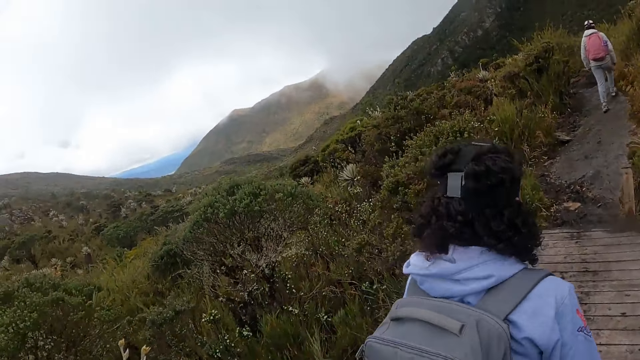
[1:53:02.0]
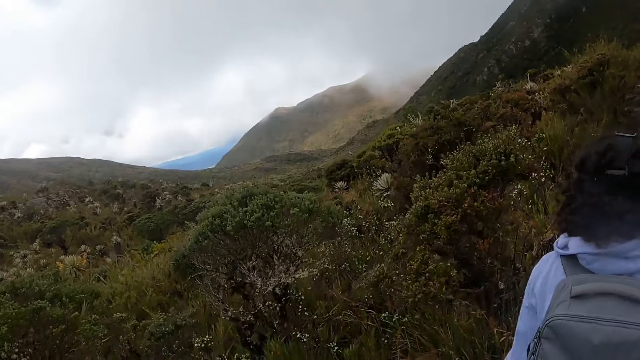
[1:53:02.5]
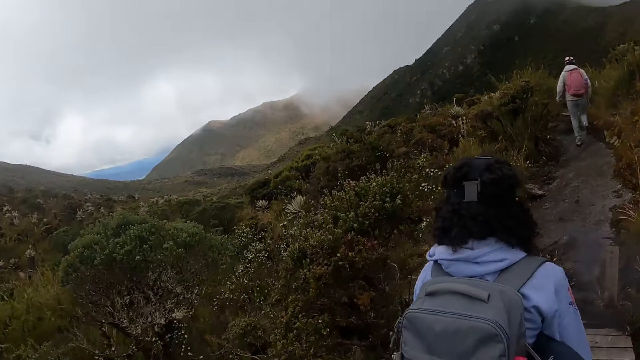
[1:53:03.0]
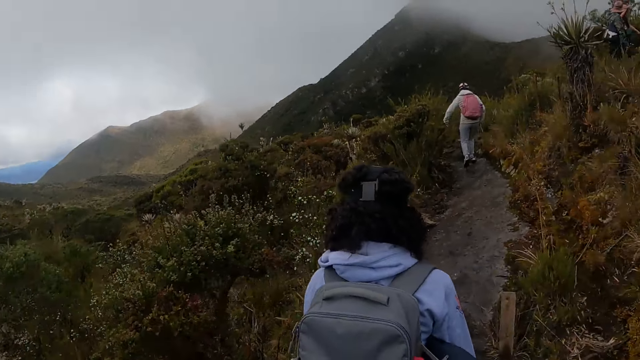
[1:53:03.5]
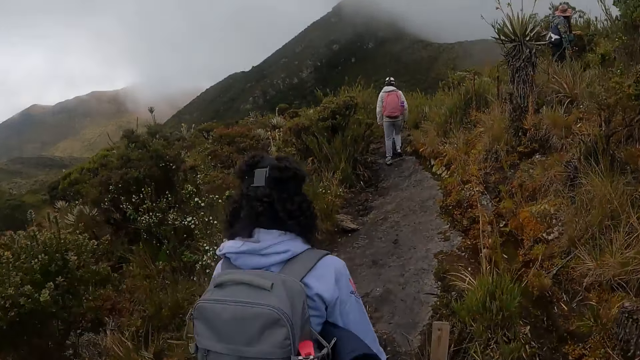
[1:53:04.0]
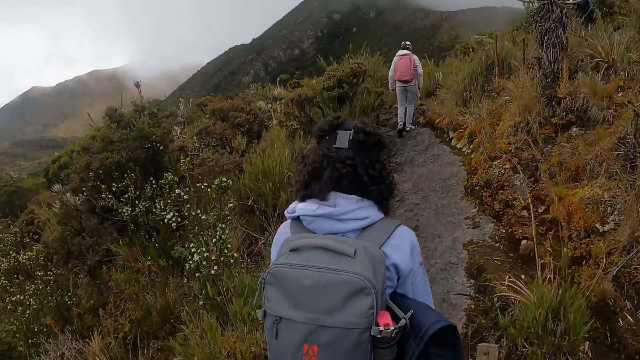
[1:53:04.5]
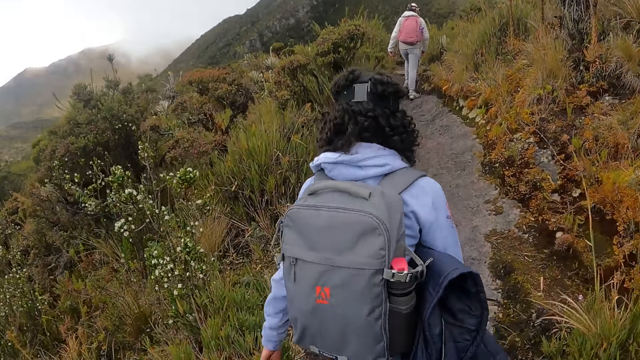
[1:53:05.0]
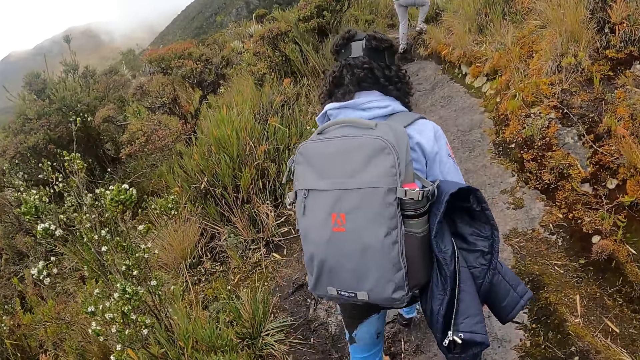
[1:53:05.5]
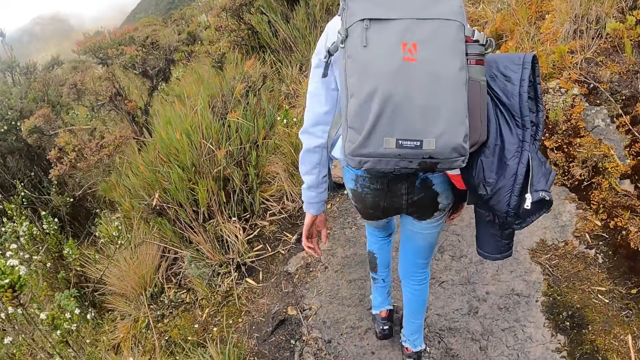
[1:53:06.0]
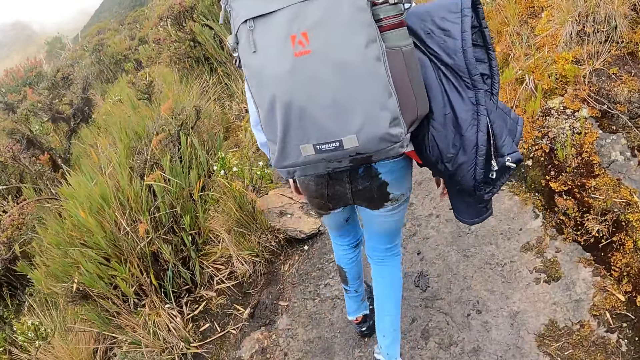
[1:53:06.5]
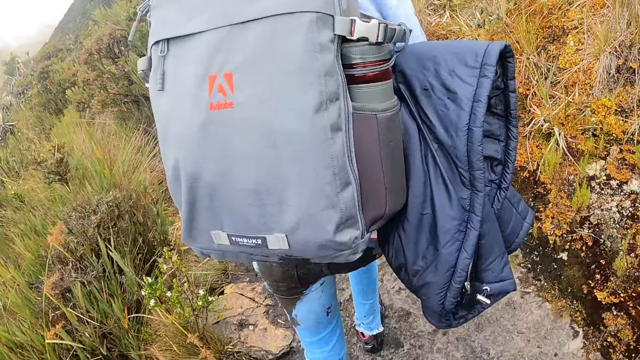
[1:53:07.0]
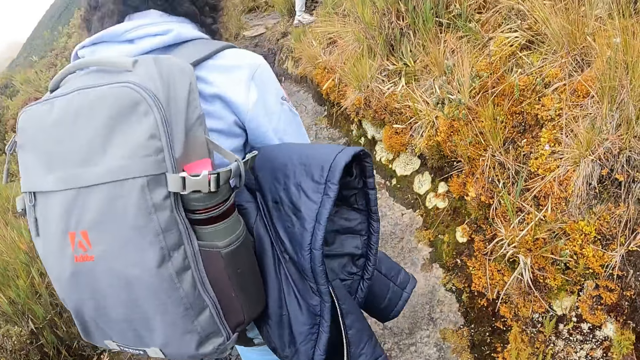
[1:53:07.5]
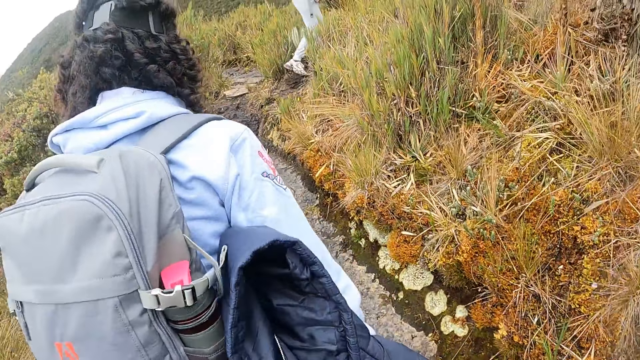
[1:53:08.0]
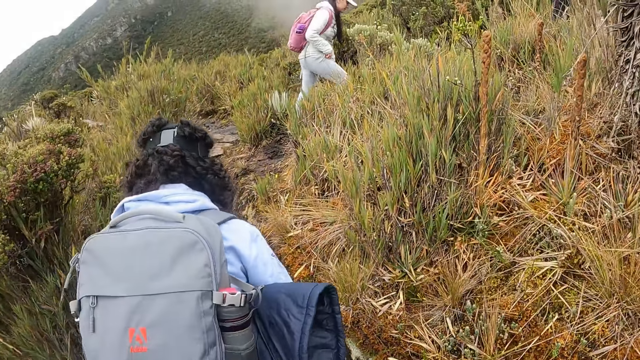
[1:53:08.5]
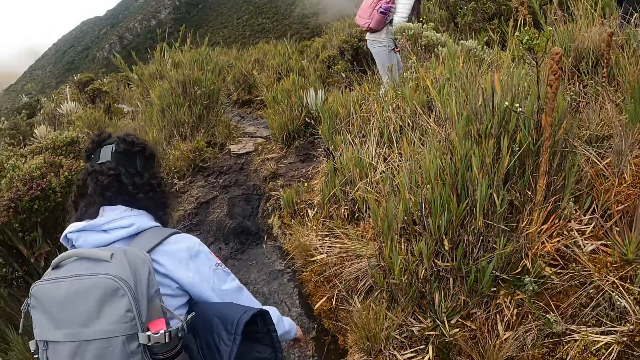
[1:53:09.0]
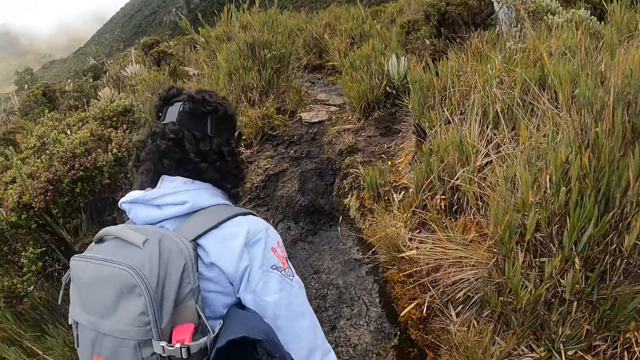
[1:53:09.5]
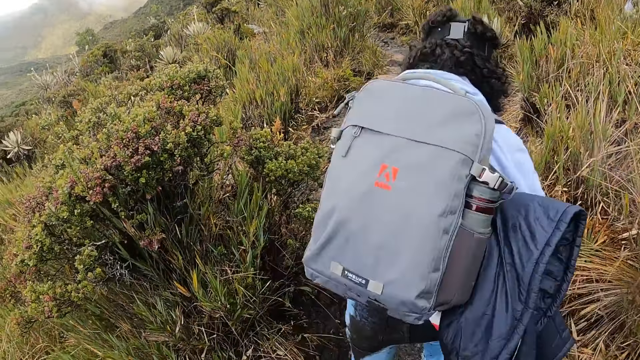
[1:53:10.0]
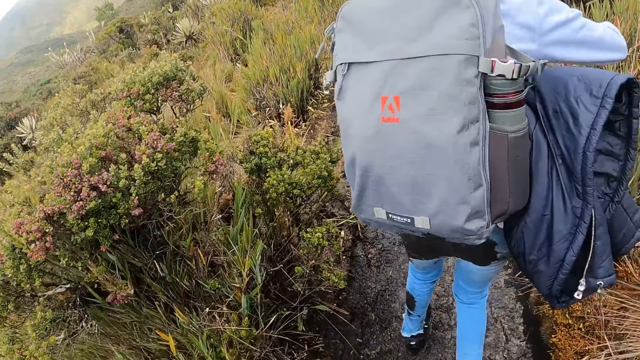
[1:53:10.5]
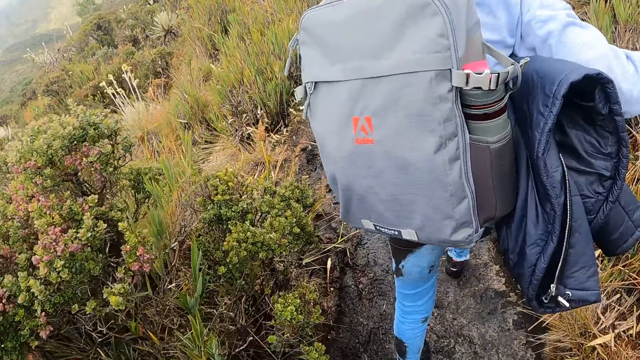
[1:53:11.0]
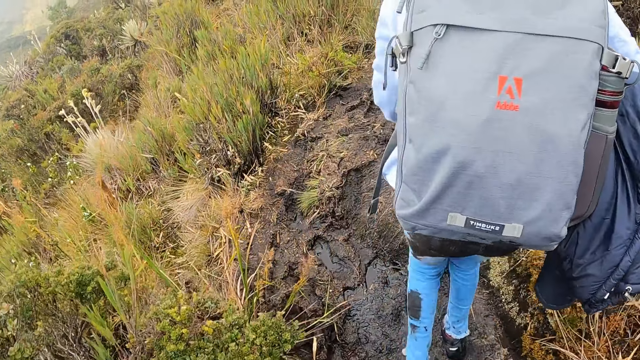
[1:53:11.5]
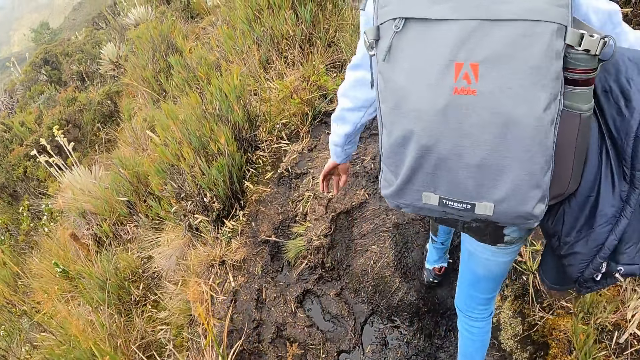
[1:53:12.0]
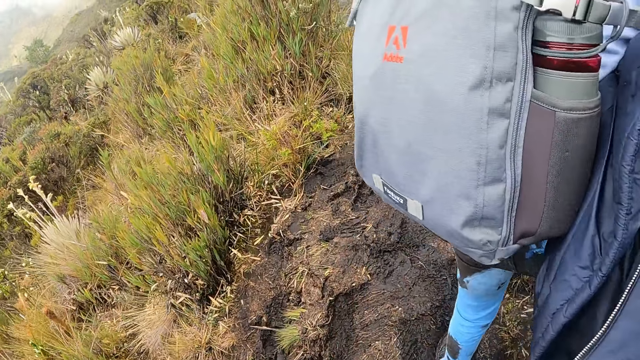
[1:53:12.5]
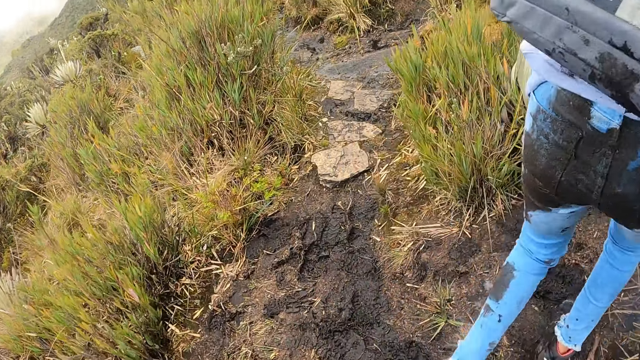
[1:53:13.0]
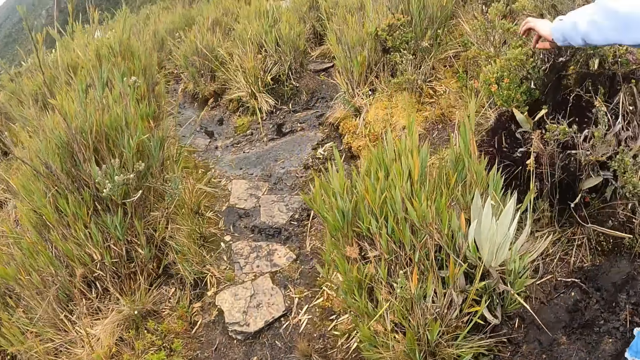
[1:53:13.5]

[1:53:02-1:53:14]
The camera wearer hikes alongside the woman and a group of people through a park.

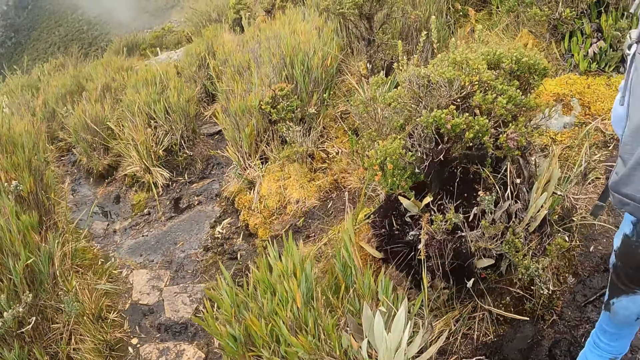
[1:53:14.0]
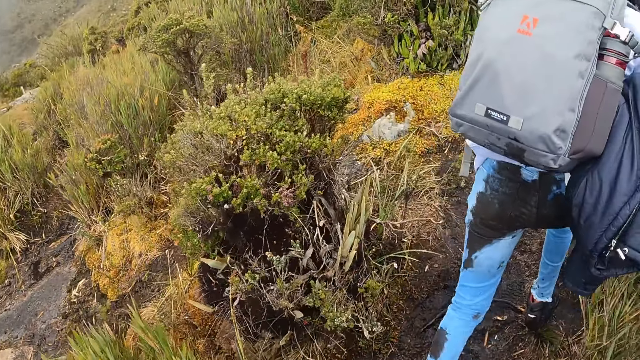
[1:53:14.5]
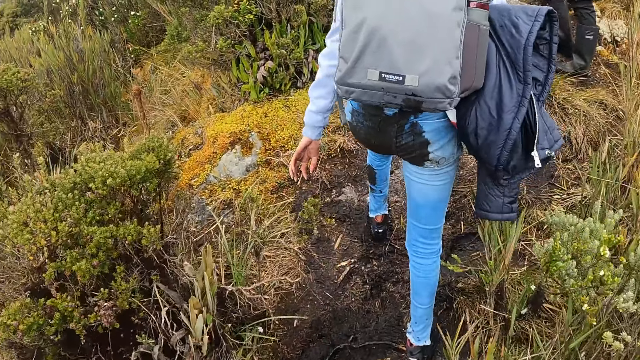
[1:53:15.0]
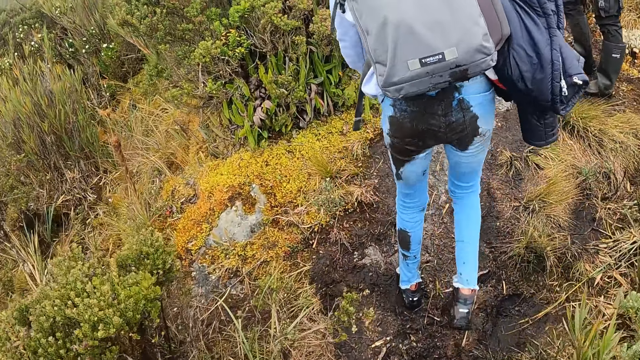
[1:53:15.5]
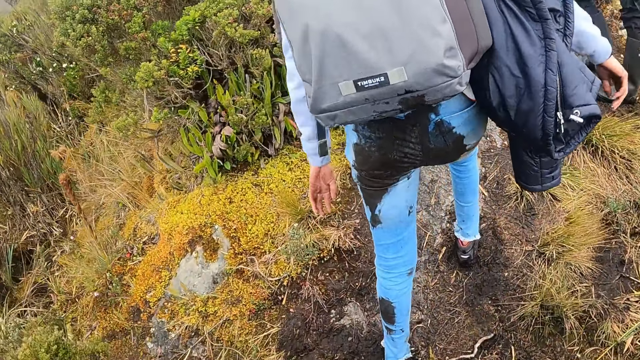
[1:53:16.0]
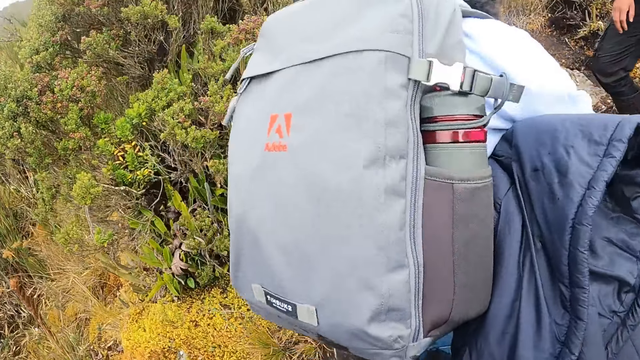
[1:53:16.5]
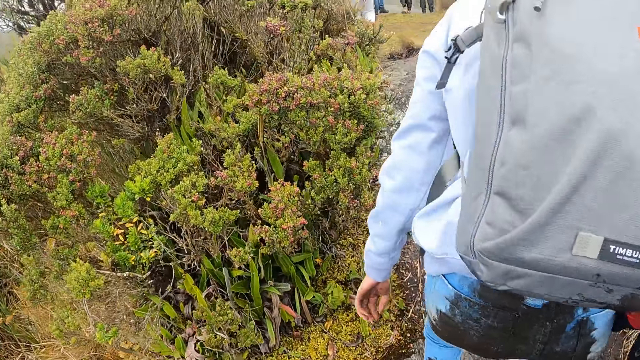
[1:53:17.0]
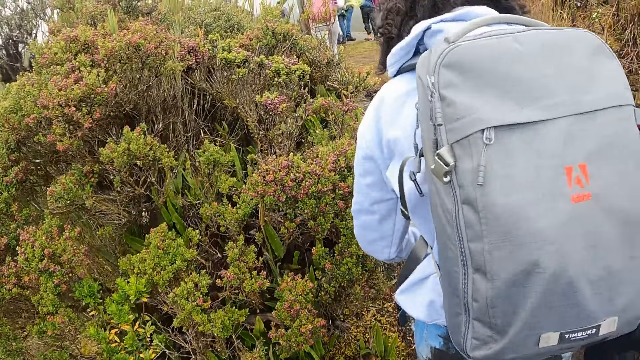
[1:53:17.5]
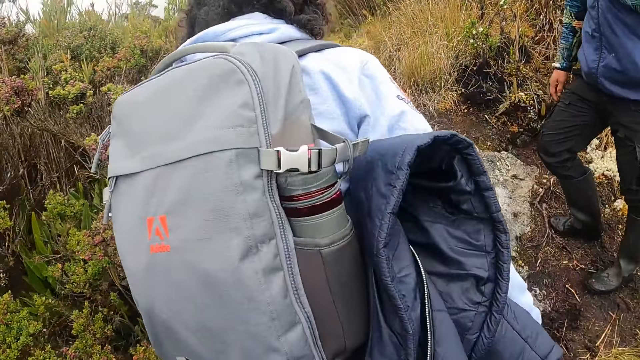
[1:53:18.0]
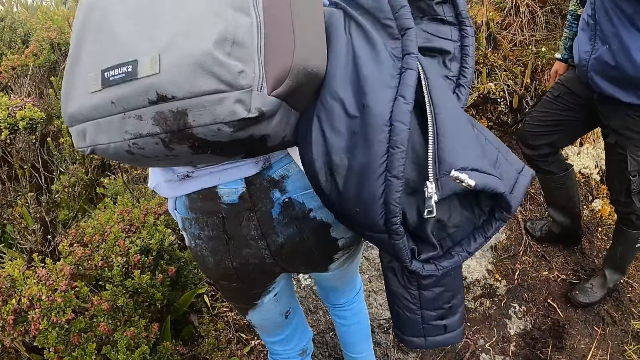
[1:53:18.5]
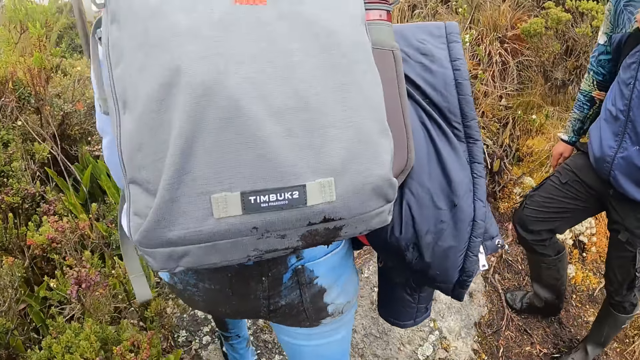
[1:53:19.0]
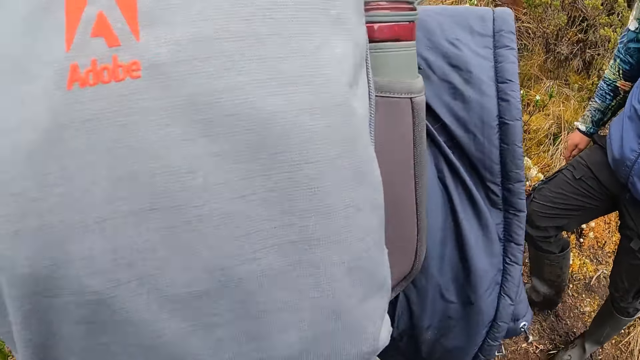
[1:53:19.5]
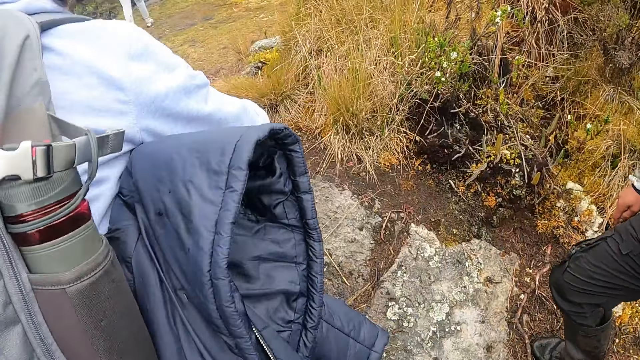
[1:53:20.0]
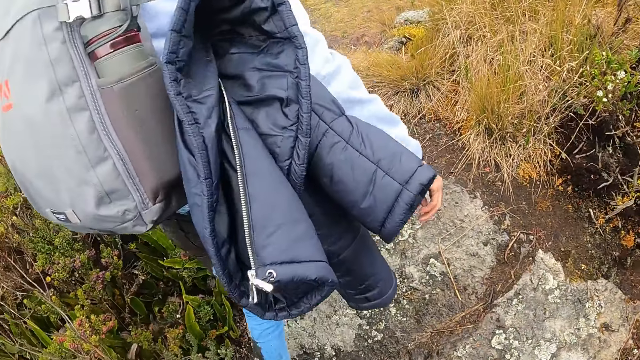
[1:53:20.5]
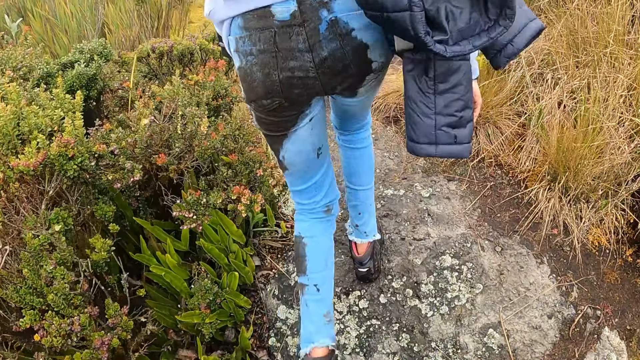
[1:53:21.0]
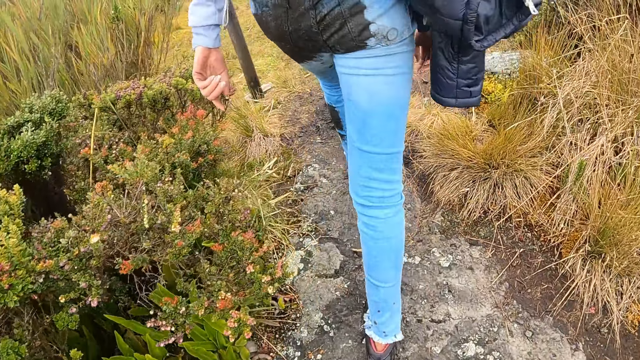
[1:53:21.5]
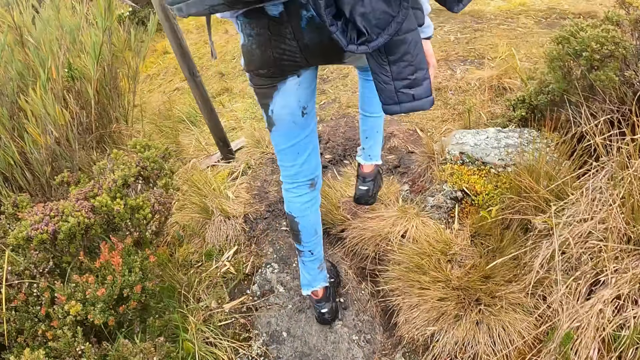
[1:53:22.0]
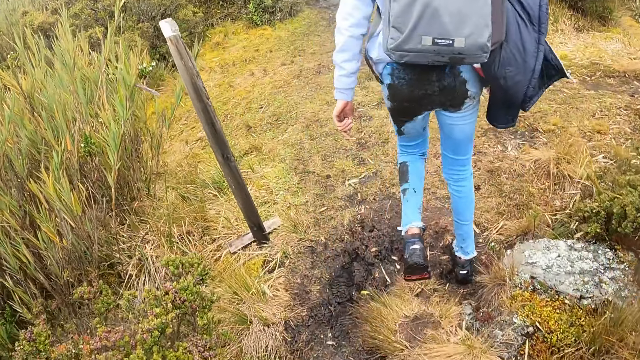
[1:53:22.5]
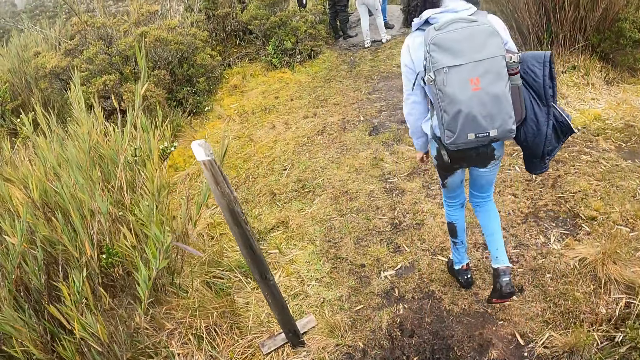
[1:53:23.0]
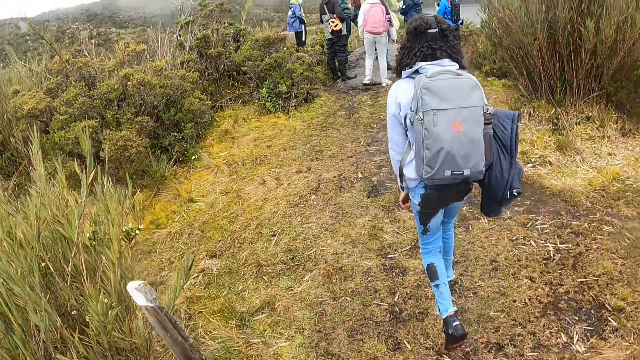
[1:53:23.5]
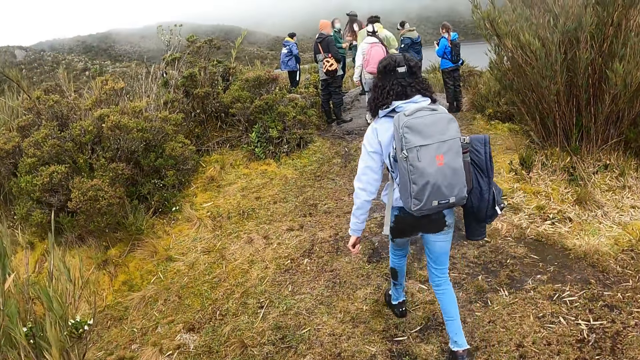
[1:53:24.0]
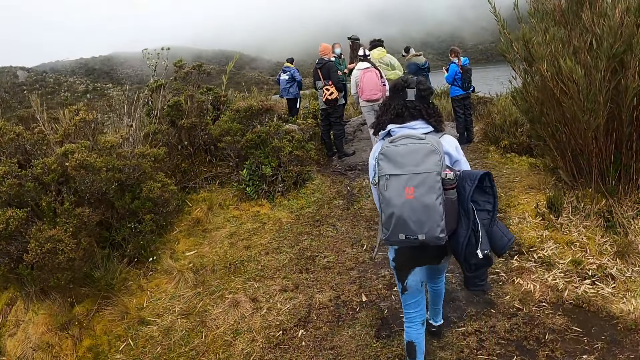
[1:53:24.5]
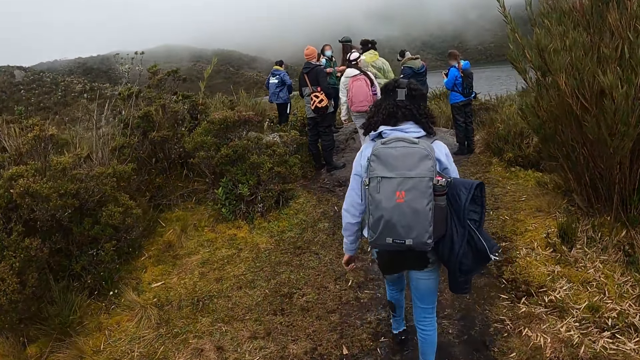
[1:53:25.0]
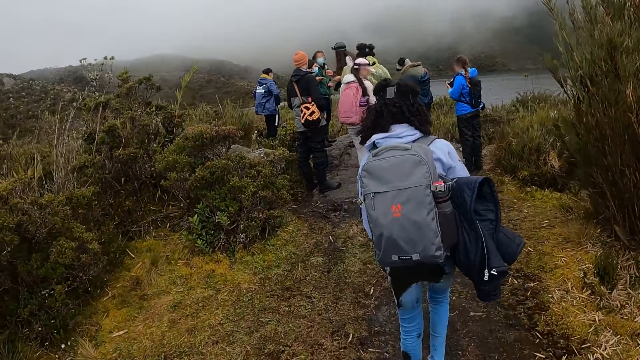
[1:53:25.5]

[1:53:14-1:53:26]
The camera wearer walks past a man. They walk to the colleagues.
